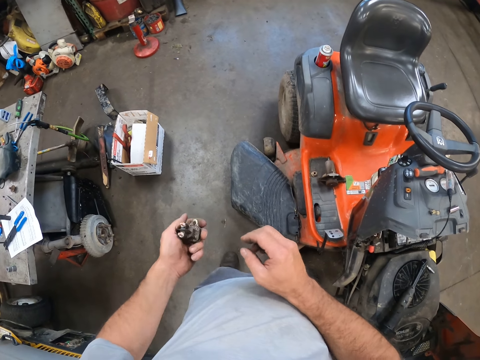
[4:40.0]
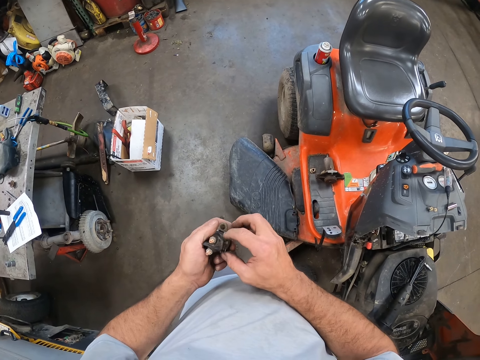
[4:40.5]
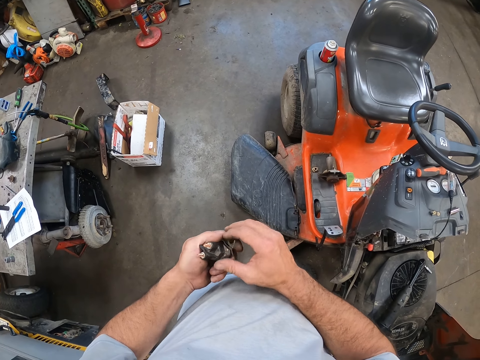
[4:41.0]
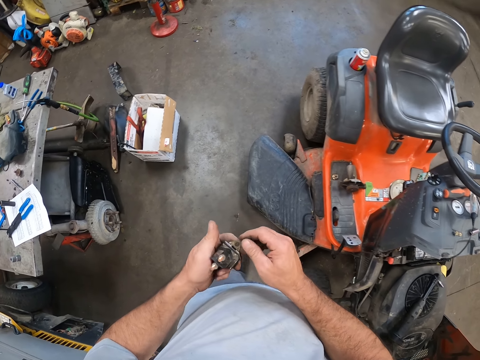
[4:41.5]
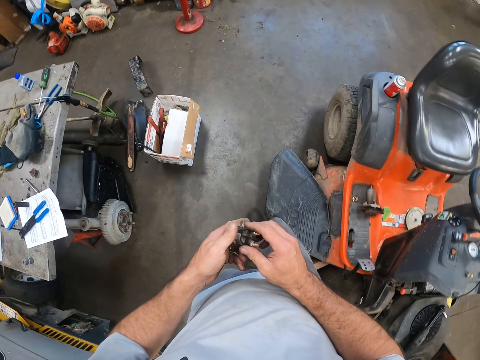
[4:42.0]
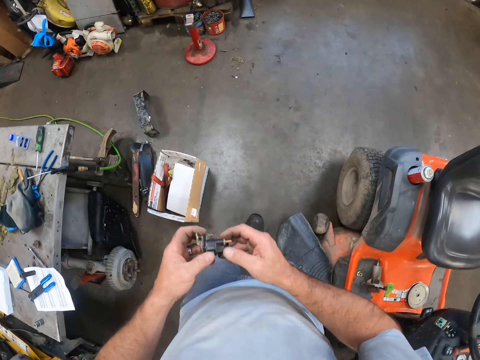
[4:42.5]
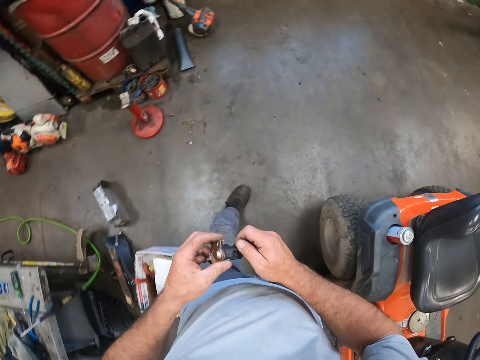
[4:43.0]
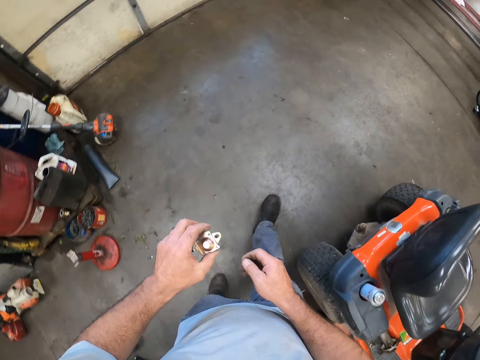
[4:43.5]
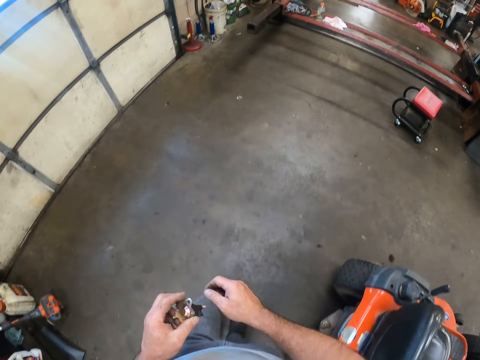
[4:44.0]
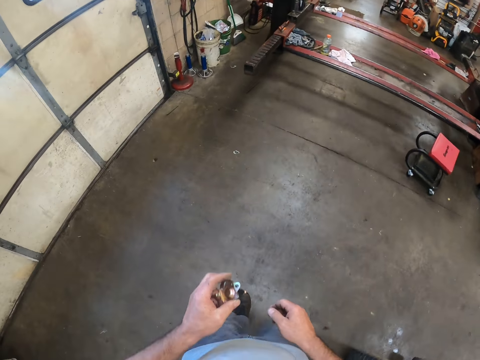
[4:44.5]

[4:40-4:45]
The camera wearer walks around a workshop.

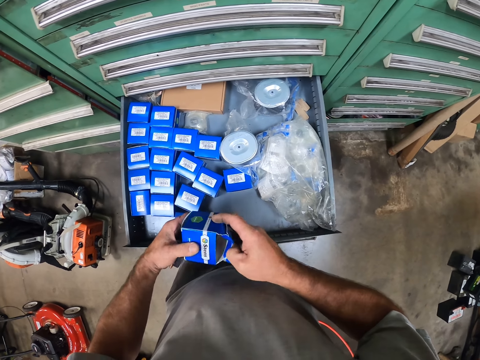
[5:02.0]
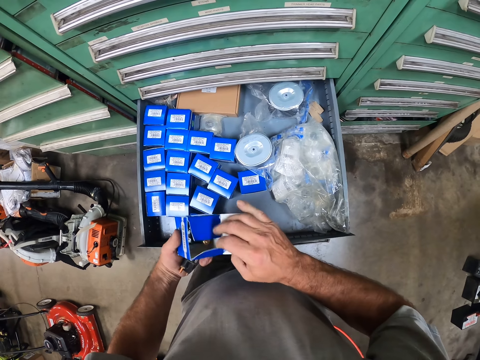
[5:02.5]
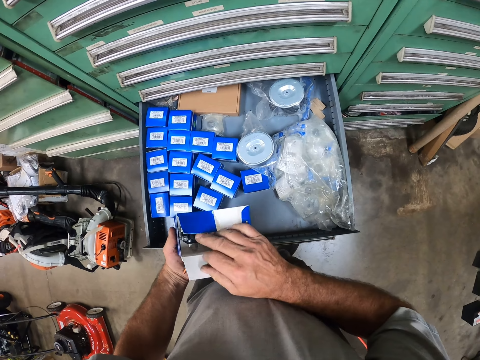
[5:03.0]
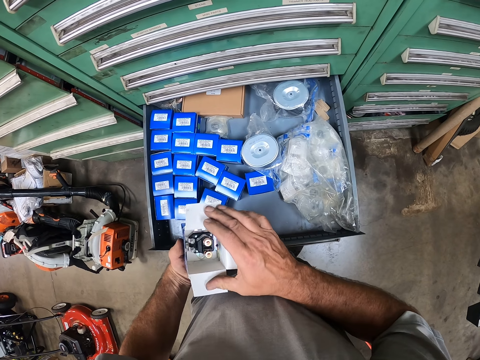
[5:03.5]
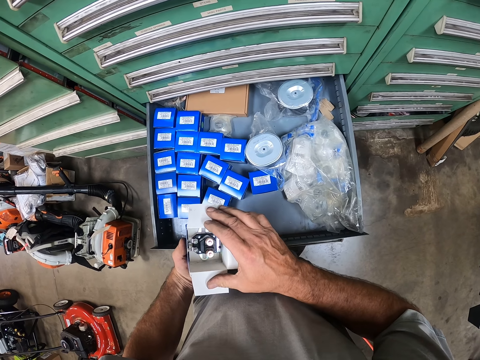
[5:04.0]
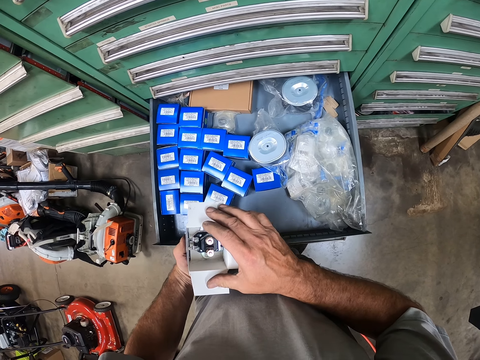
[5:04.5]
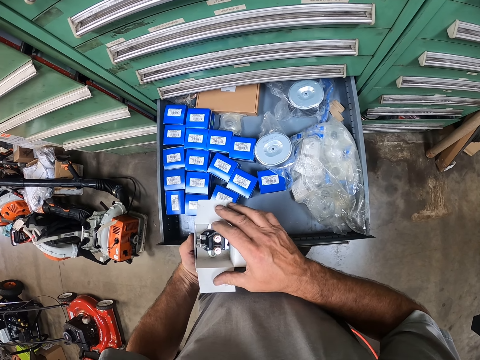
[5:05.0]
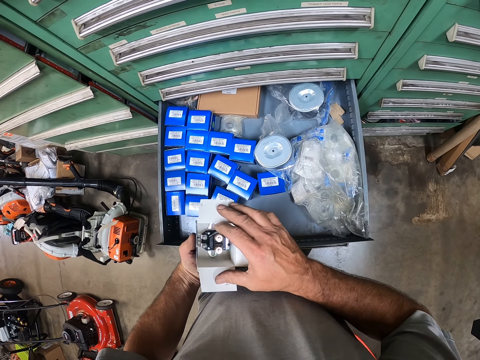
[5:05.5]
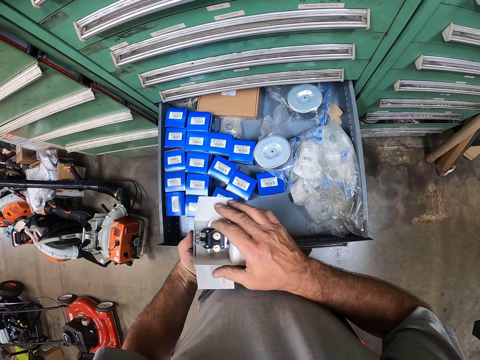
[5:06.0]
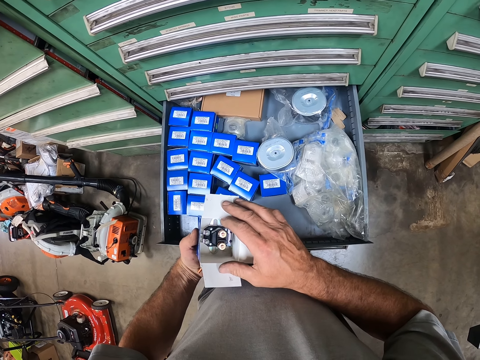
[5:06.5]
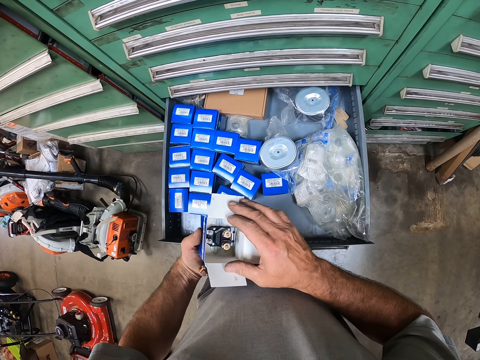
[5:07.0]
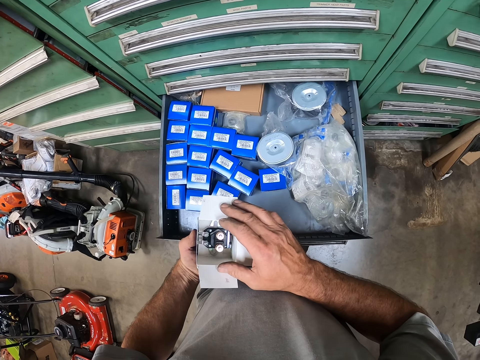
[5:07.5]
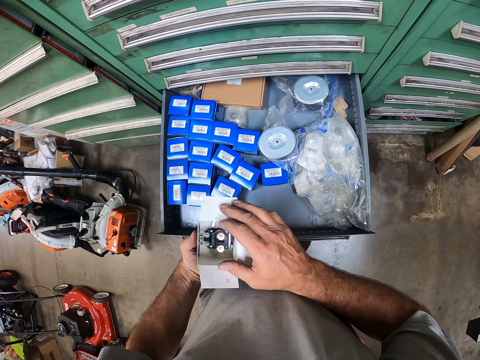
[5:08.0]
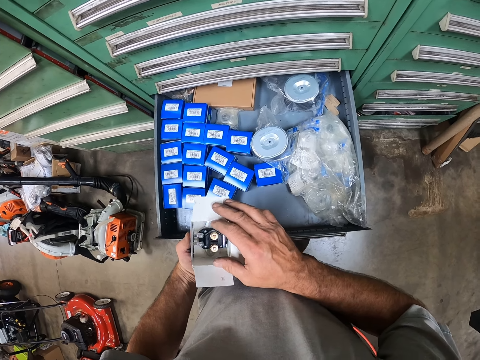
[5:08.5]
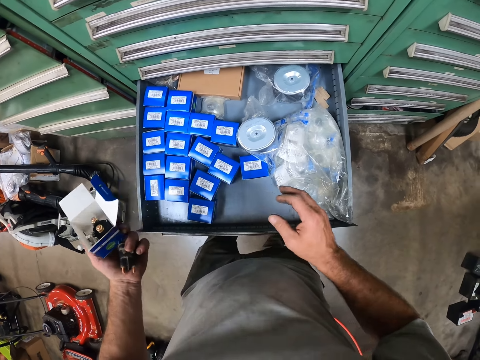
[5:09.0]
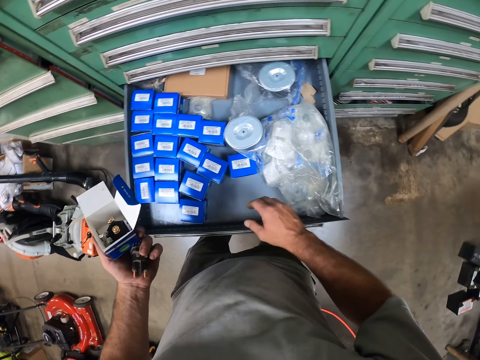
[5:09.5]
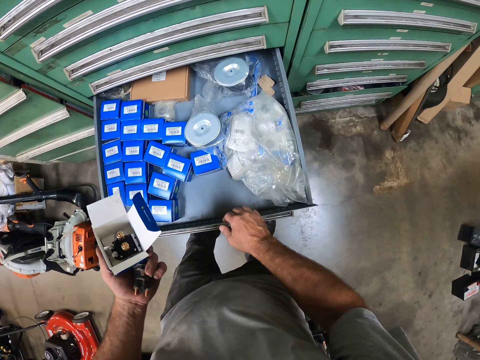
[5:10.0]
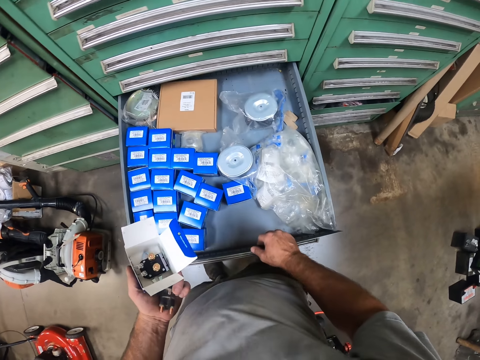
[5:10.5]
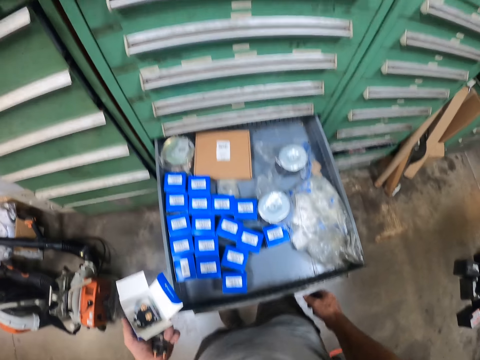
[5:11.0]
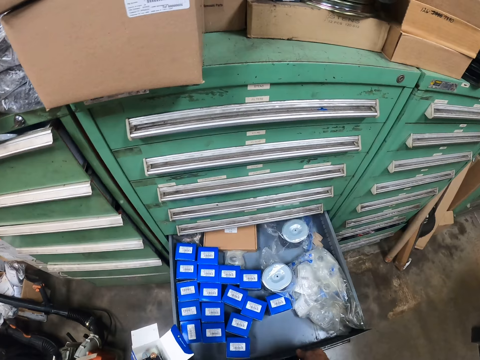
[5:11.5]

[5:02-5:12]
The camera wearer opens the paper box with his right hand. He holds the box of sten solenoid. He pushes the drawer.

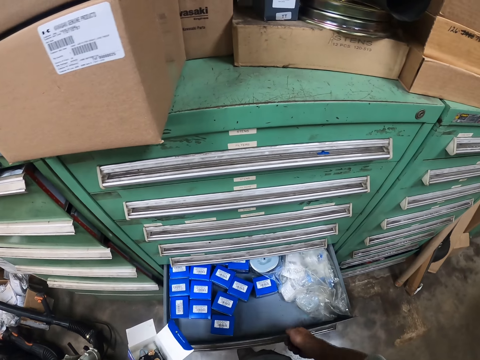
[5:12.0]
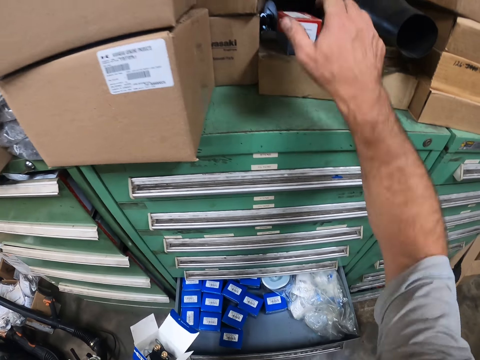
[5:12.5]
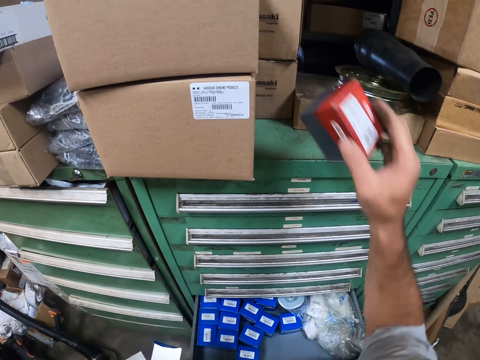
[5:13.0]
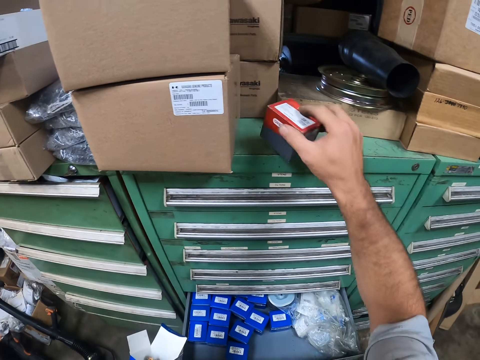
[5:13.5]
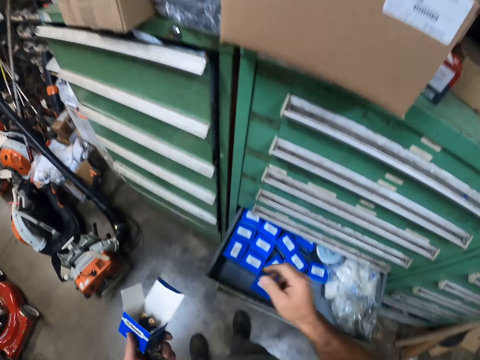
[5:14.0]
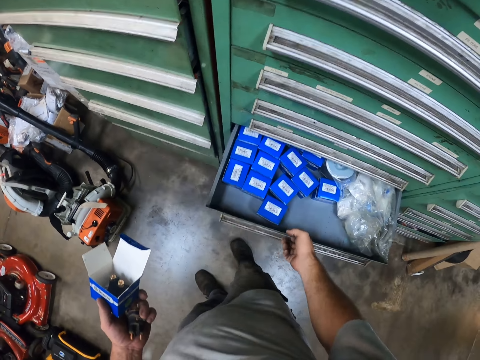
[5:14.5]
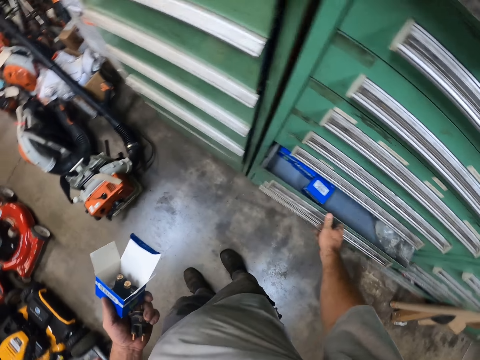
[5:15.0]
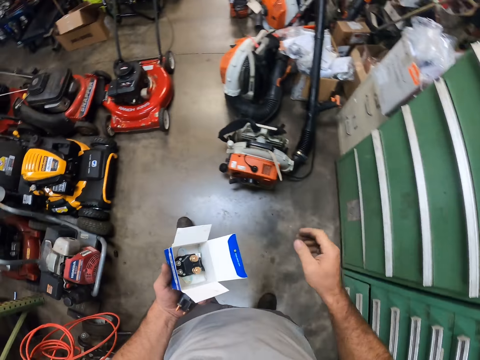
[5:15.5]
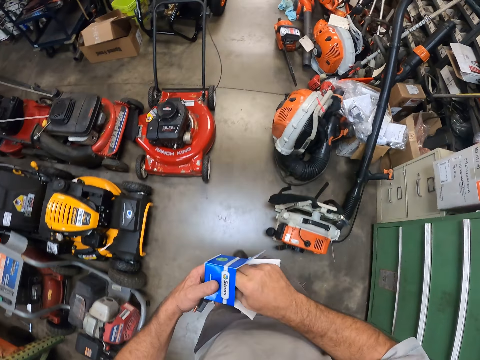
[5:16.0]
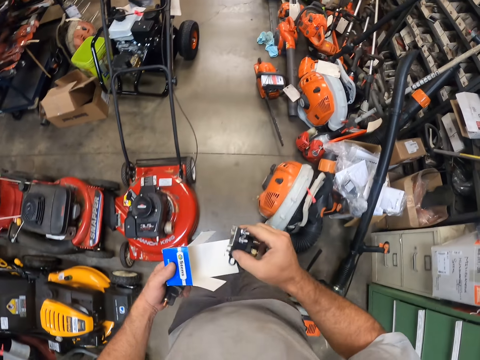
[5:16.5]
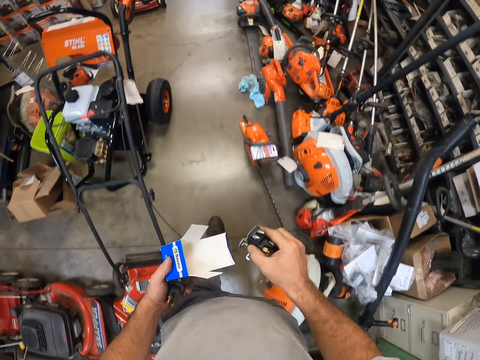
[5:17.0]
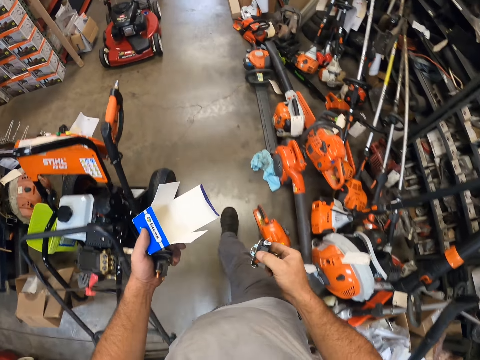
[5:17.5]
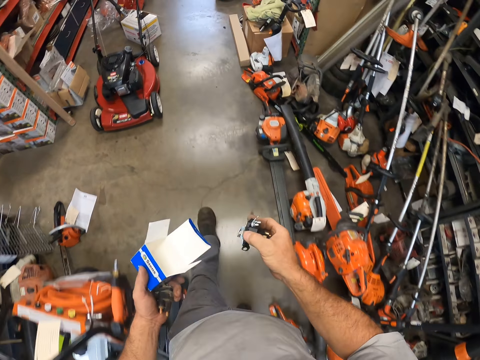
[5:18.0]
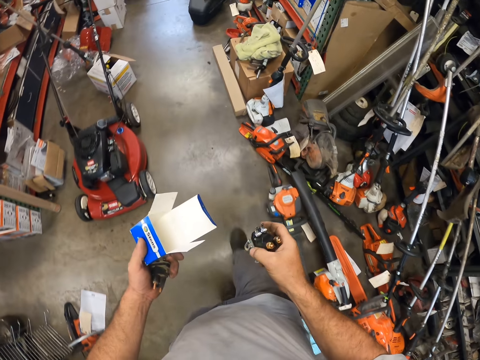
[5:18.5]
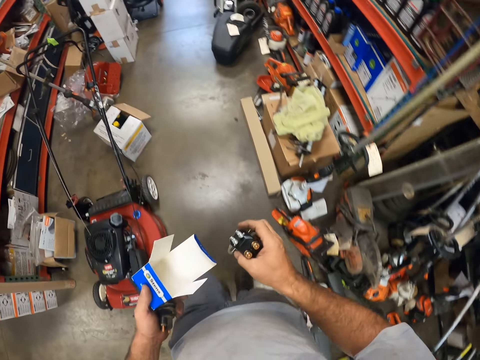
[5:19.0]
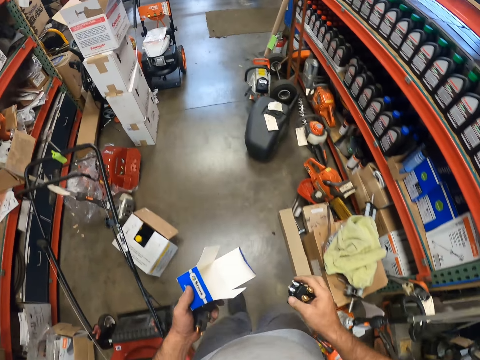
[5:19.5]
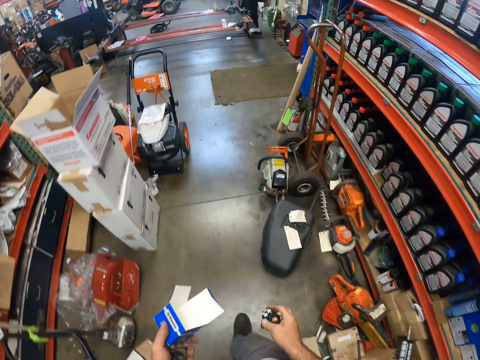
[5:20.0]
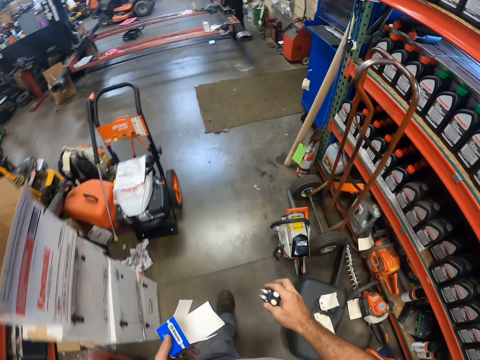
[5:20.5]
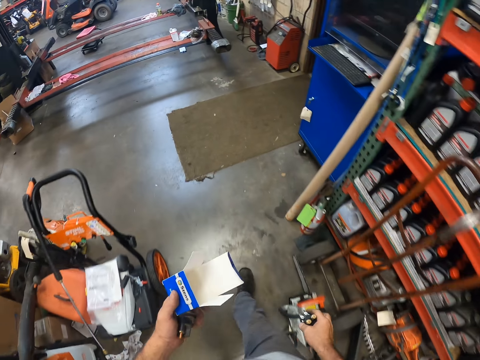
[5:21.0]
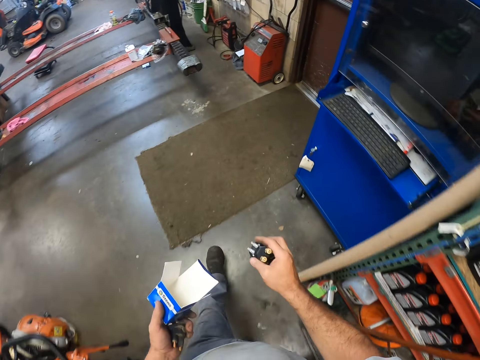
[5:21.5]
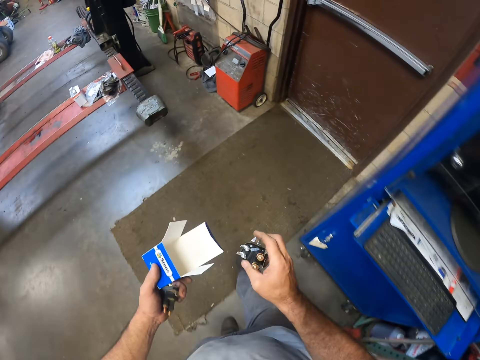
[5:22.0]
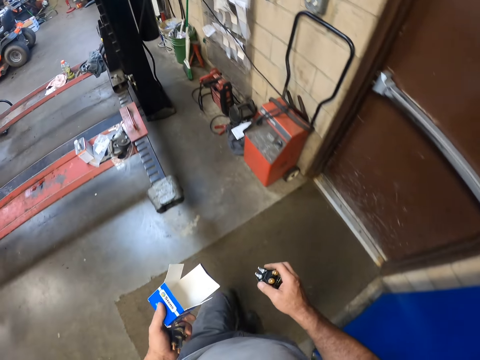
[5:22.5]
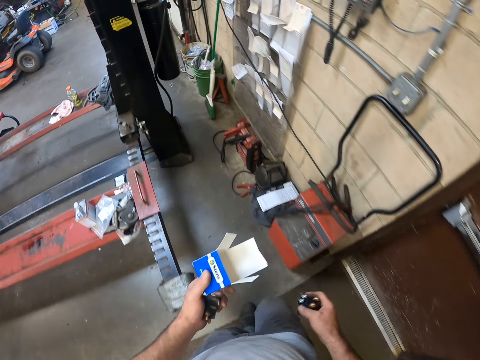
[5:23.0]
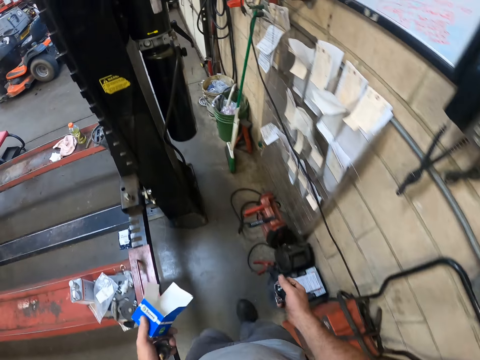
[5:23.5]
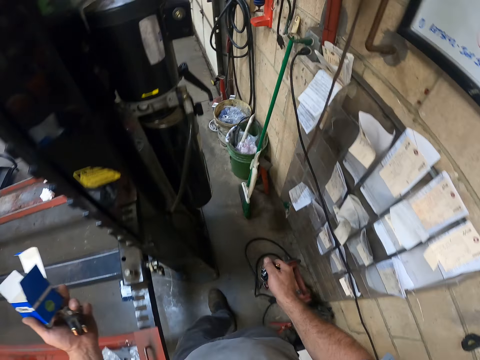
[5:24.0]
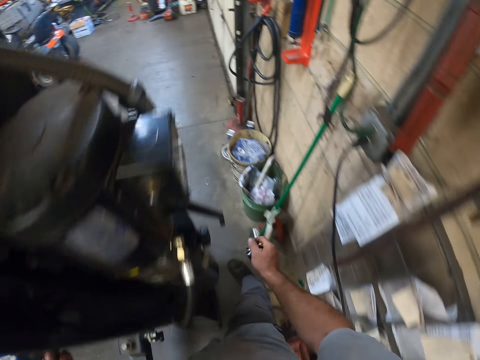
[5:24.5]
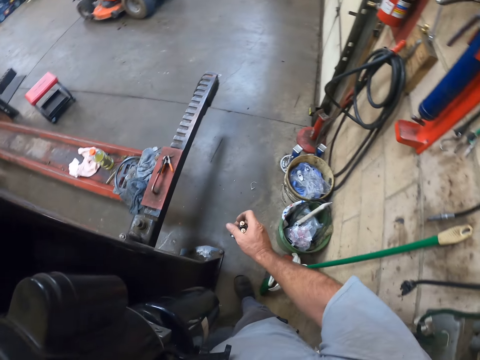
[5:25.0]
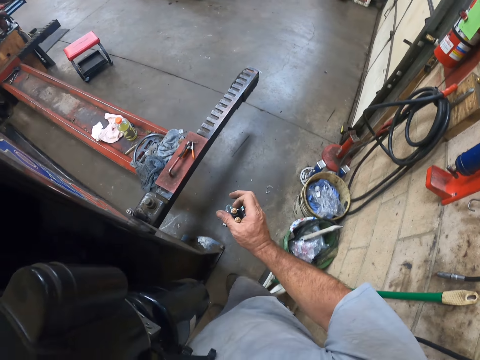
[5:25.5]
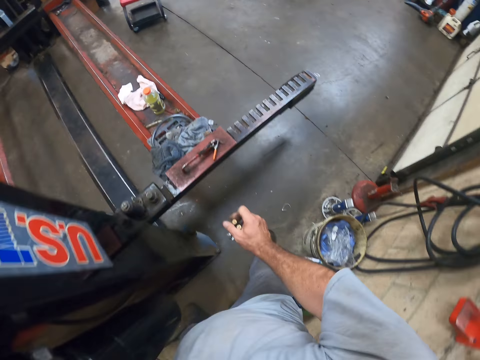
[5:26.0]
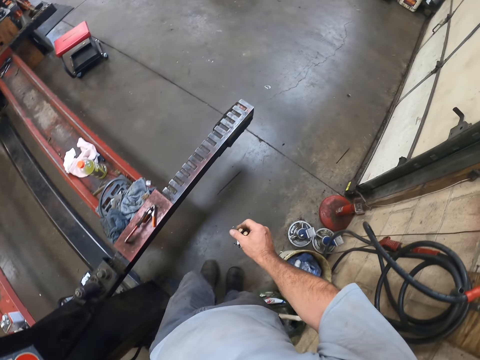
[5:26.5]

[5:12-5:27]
The camera wearer picks up another paper box on the drawer with his right hand. He picks up the paper box on the drawer with his right hand. He closes the drawer with his right hand. He brings out another ignition switch or sten starter solenoid inside the first paper box with his right hand. He walks back. He touches the metallic pillar.
